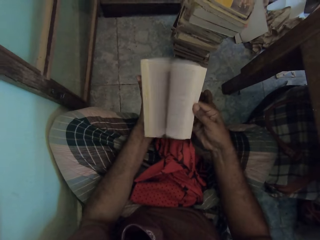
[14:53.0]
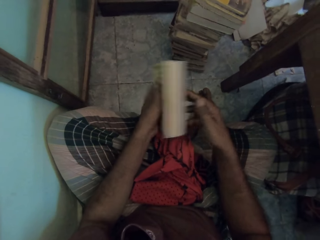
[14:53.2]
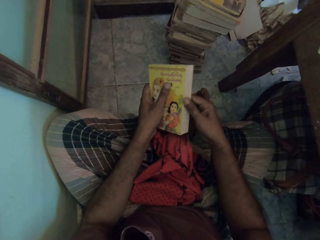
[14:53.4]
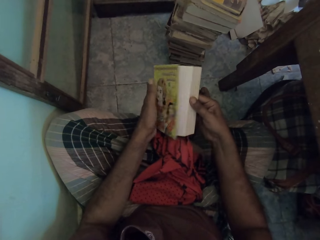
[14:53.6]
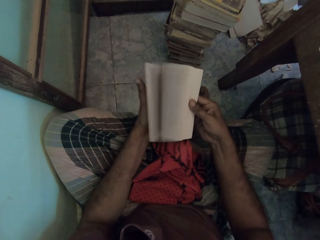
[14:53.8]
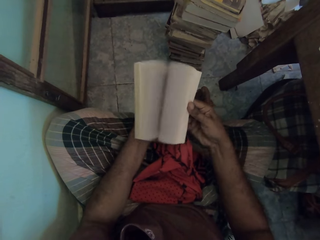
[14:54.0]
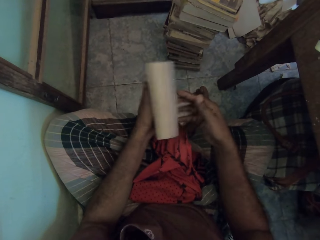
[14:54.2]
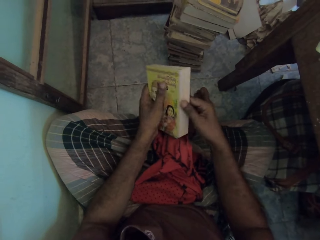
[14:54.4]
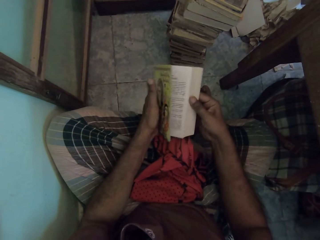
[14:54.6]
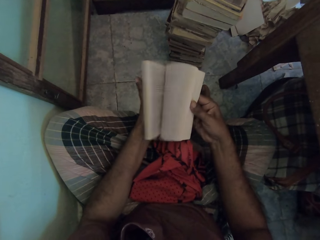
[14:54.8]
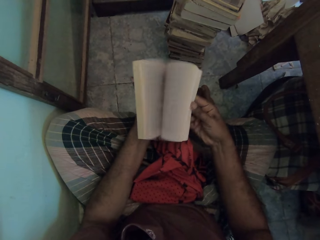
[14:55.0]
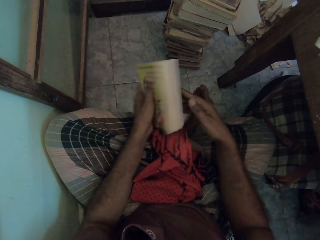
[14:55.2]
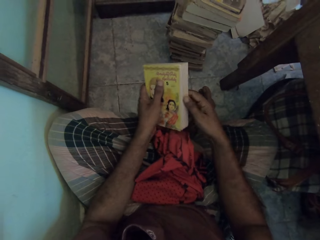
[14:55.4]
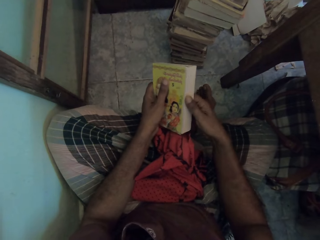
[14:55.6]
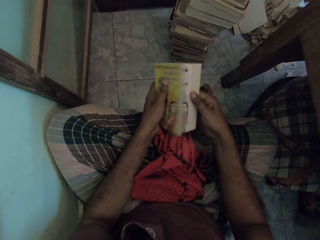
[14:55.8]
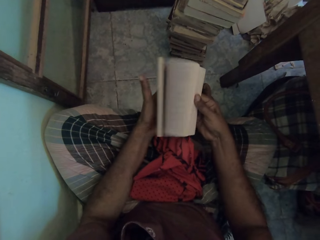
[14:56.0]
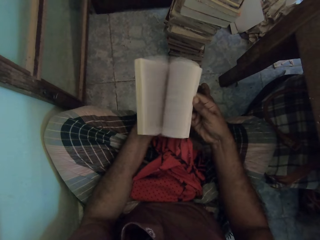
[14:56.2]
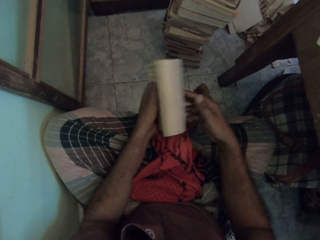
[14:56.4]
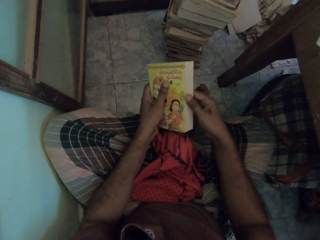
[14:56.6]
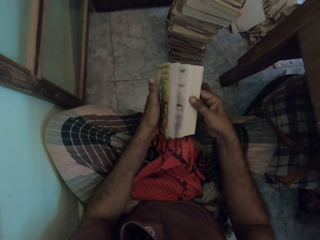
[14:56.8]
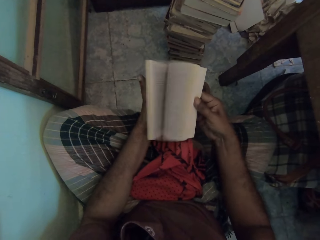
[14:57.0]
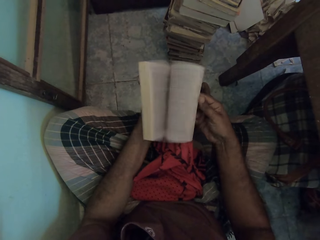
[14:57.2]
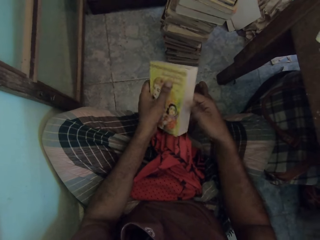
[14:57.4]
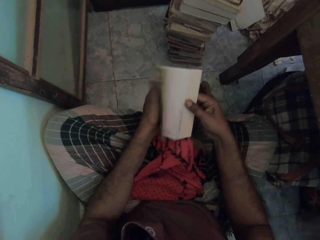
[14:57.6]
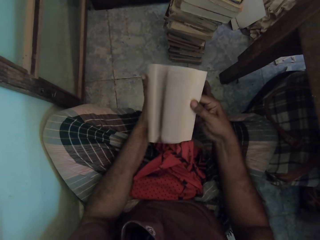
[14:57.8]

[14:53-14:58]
The camera wearer peruses a book.

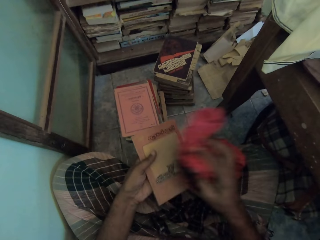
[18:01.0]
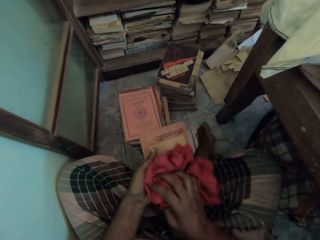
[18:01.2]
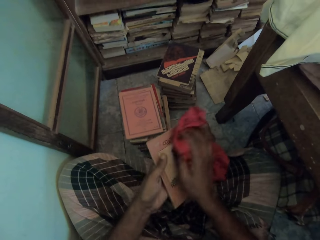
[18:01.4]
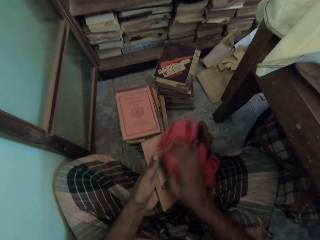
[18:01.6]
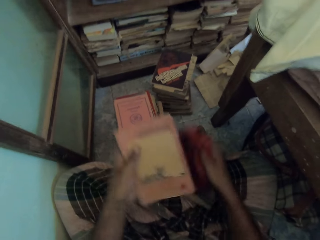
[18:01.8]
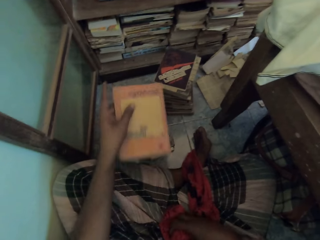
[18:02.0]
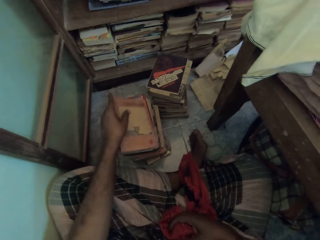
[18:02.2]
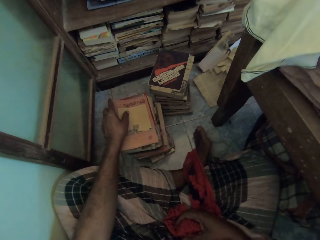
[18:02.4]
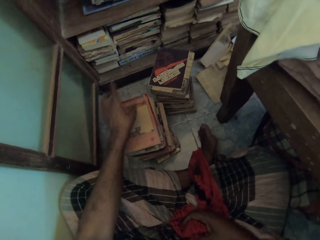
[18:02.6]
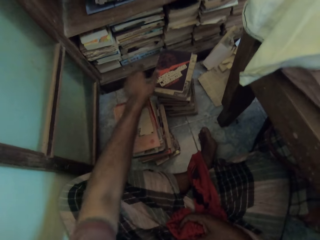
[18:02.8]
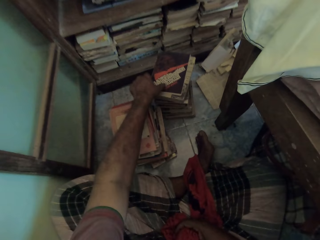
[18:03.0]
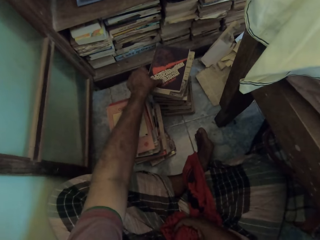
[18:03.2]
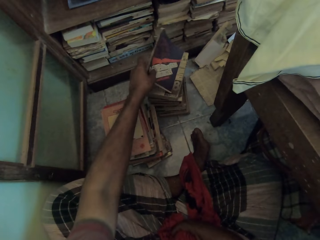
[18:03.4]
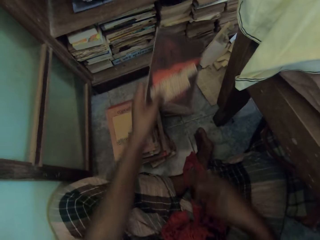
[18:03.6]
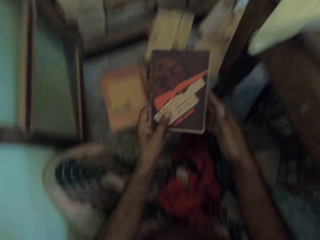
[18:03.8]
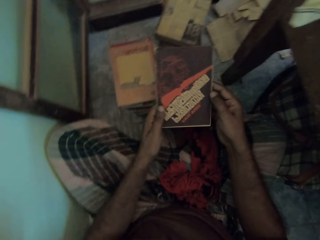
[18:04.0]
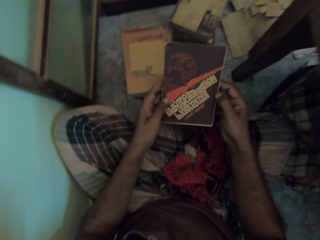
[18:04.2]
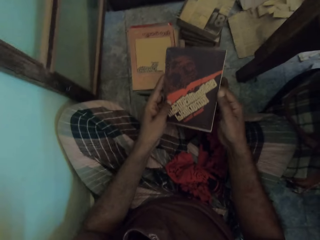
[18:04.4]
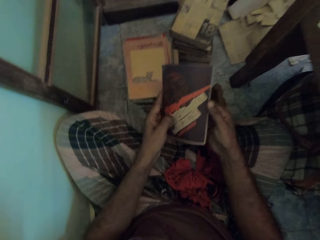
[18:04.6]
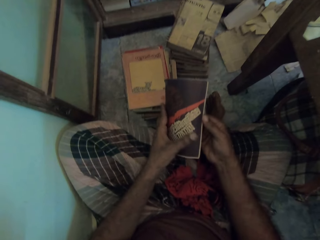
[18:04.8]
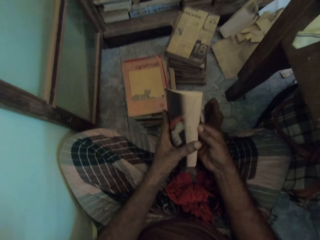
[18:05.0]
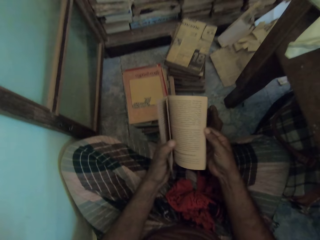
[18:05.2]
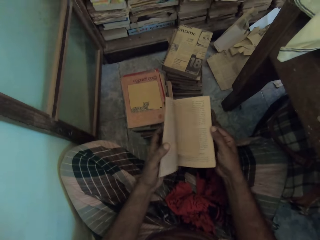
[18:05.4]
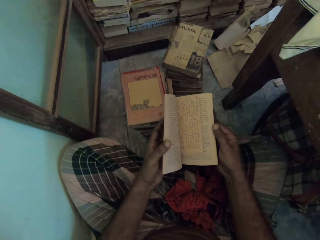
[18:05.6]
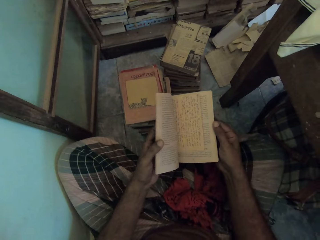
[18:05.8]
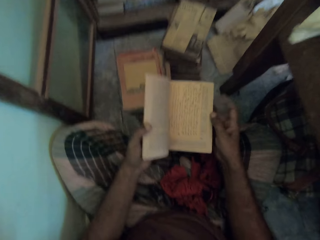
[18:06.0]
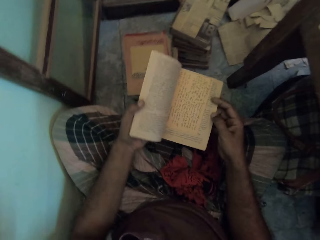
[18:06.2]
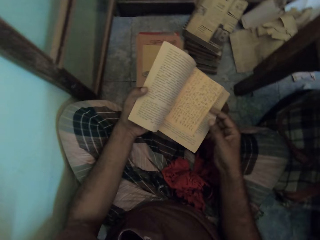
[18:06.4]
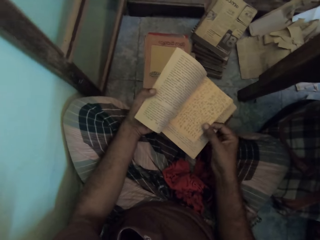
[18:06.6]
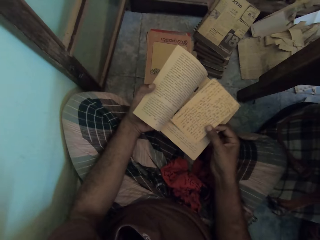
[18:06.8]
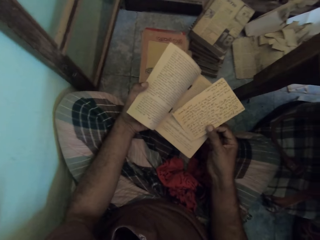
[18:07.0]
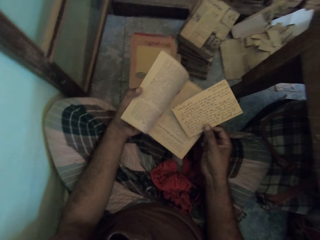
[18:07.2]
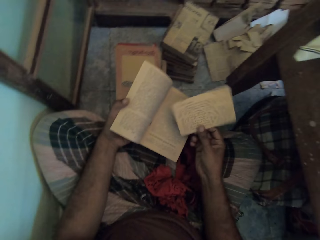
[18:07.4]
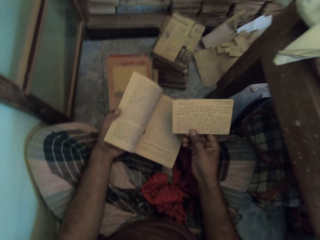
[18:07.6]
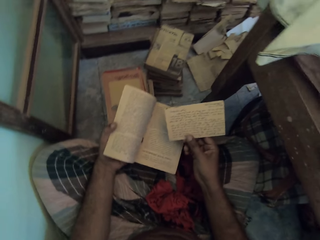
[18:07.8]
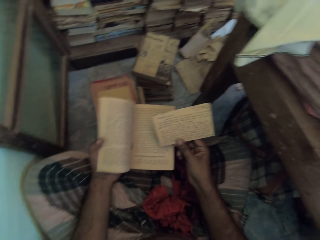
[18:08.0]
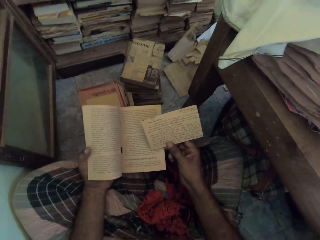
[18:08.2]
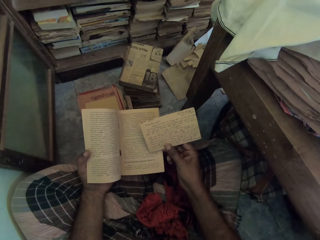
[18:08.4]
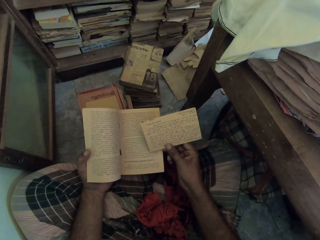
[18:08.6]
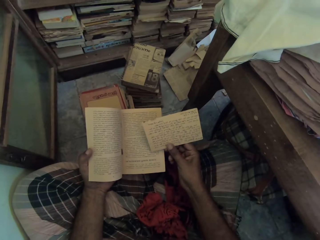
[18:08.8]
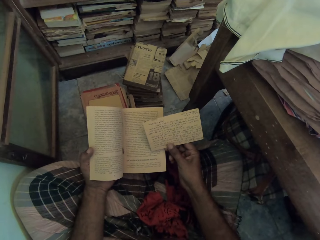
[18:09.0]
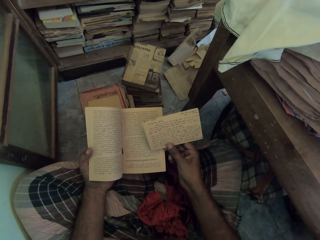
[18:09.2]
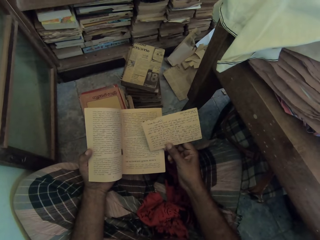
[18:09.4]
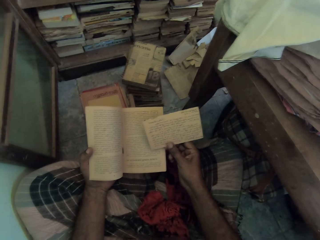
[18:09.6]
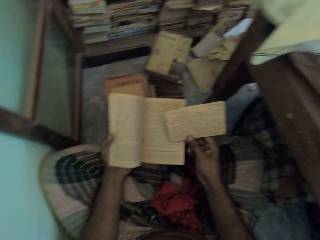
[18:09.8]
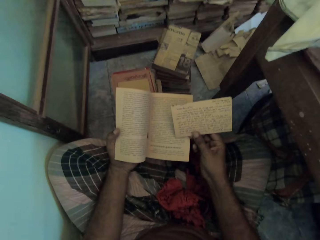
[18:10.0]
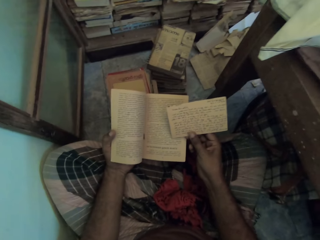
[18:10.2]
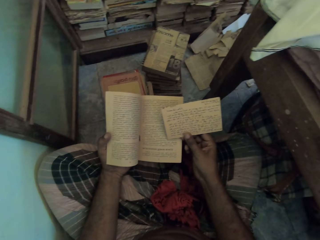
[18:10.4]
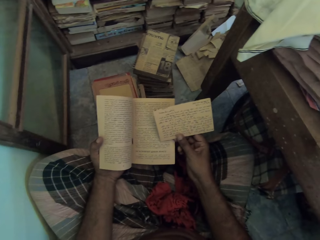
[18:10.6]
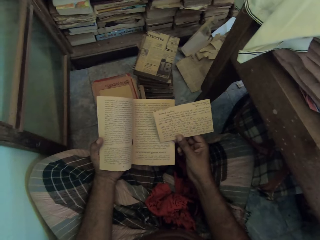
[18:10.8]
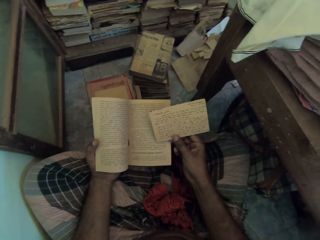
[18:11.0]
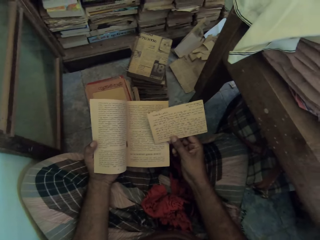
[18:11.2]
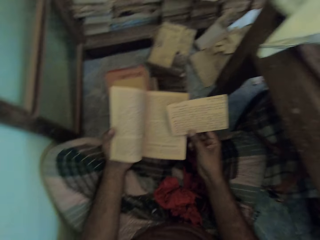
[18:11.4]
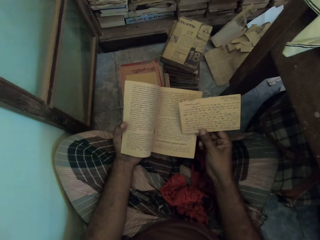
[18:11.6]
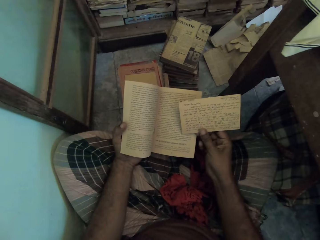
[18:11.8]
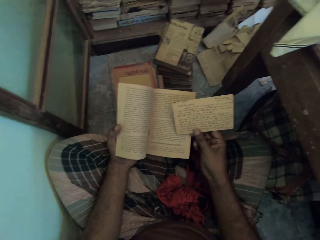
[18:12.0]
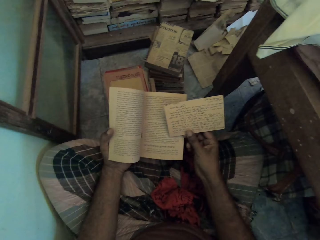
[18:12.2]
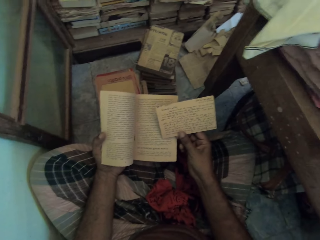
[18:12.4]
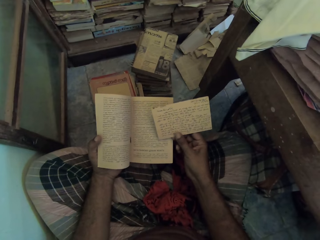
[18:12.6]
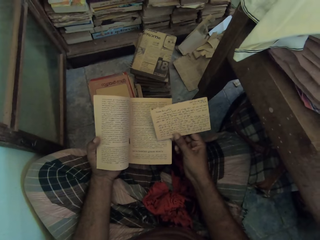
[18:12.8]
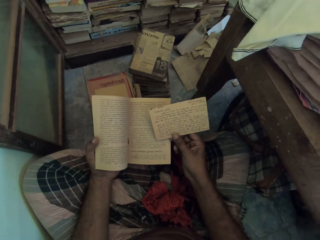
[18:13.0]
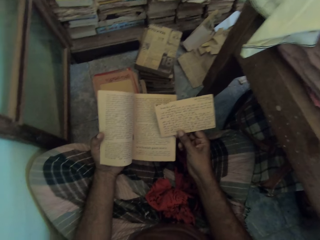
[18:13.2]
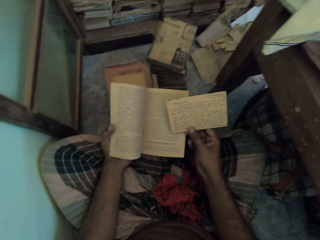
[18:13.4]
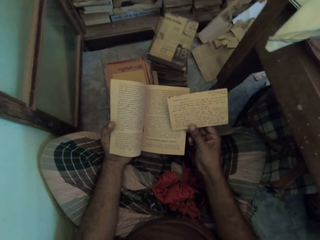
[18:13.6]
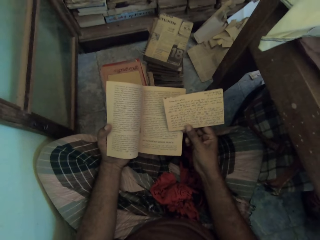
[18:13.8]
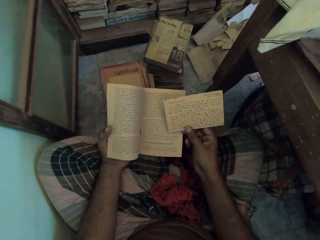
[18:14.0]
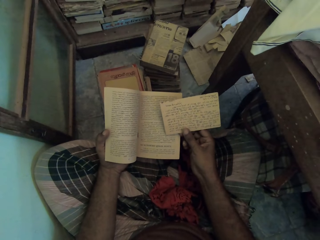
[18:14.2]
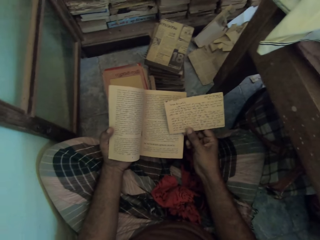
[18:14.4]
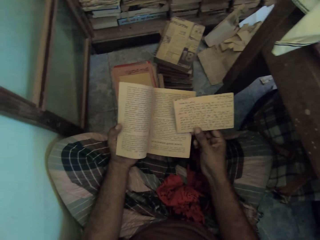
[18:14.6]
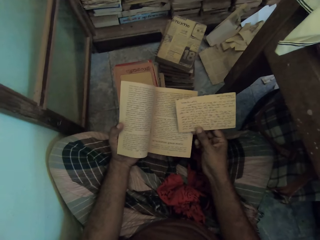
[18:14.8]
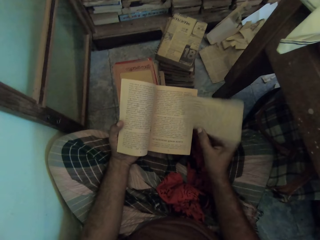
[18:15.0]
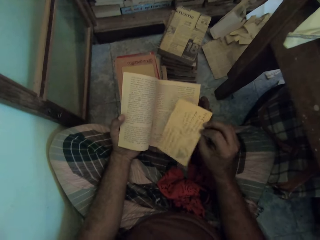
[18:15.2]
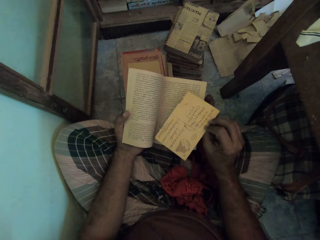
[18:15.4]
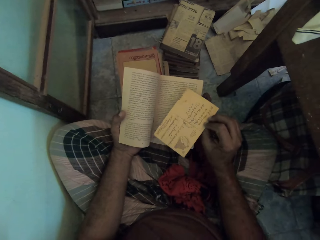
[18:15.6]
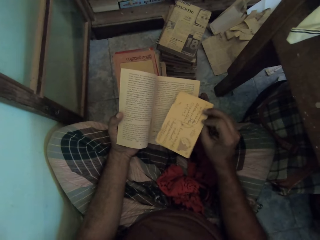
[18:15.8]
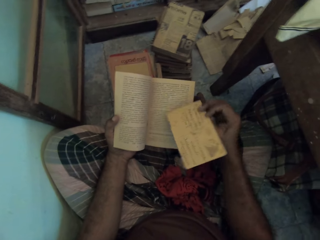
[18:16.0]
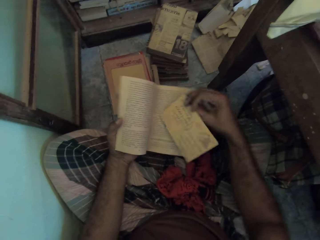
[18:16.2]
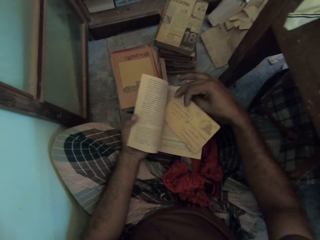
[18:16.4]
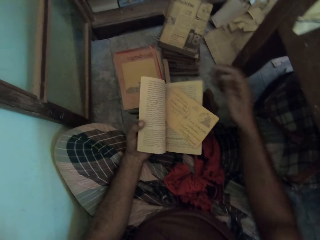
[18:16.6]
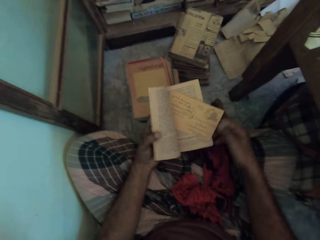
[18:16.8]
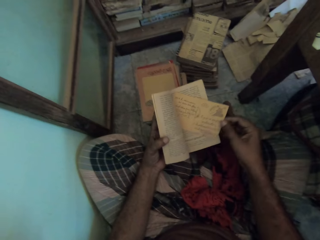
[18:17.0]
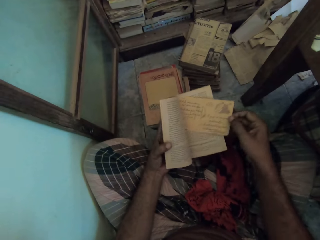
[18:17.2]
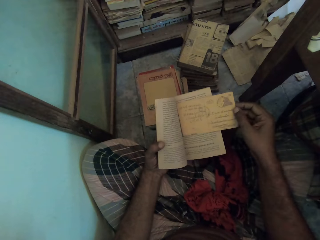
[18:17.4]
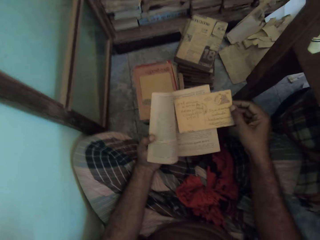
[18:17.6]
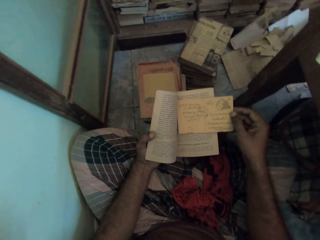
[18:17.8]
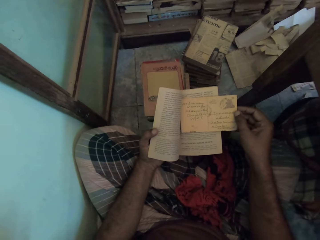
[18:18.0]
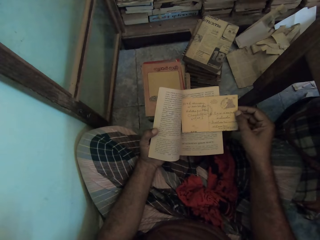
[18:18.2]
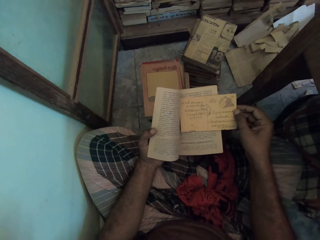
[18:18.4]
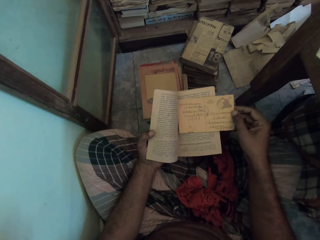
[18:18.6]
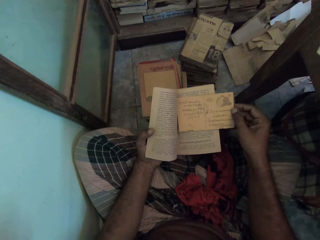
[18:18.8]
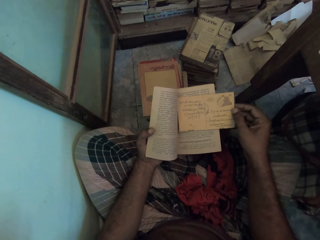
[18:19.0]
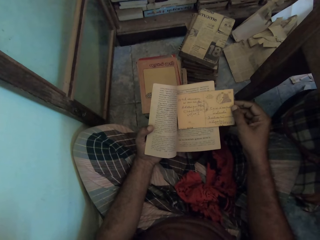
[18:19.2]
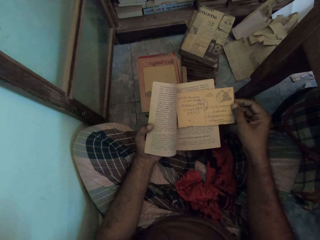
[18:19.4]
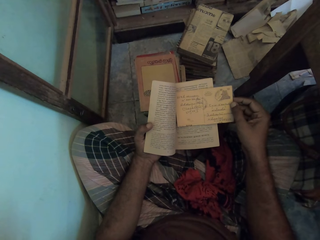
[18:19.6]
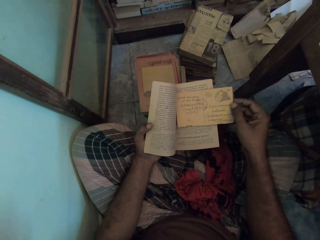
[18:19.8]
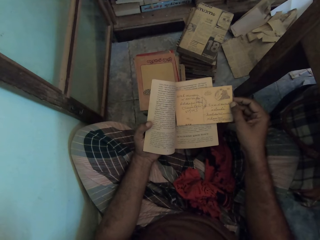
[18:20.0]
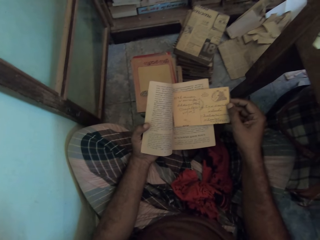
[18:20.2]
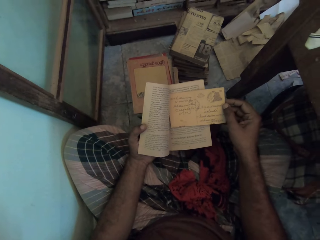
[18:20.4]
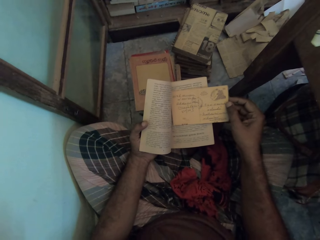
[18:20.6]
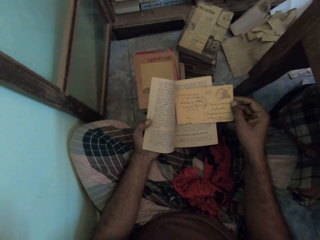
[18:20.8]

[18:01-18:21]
The camera wearer puts the book on top of the pile of books. He takes a book. He opens the book. He peruses the book. He takes the note card. He looks at the note card. He turns the note with his right hand. He puts the note on the book with his right hand. He reads the note.
